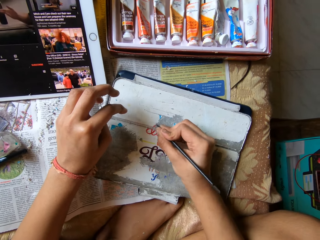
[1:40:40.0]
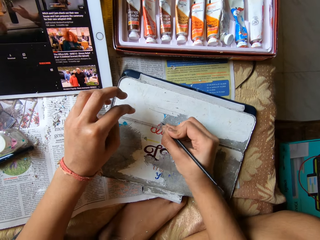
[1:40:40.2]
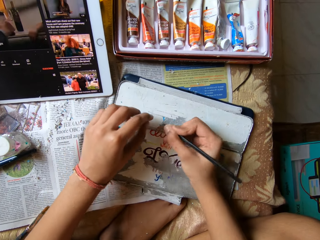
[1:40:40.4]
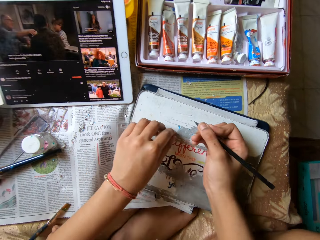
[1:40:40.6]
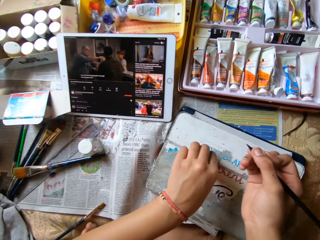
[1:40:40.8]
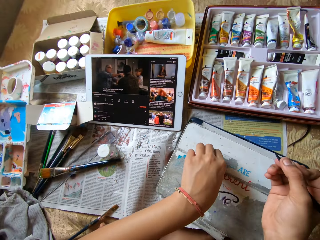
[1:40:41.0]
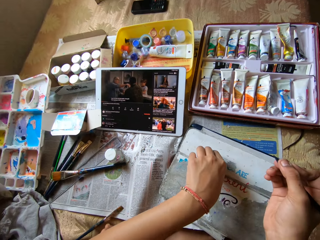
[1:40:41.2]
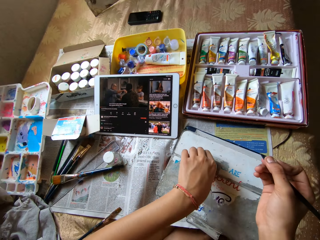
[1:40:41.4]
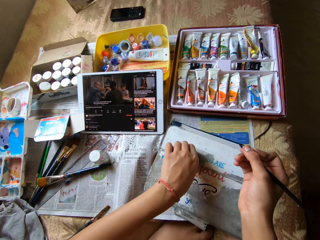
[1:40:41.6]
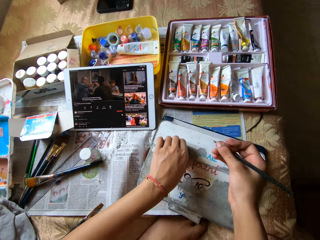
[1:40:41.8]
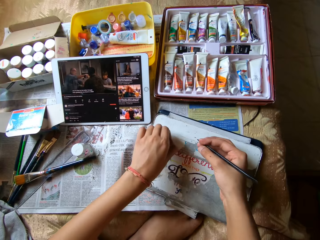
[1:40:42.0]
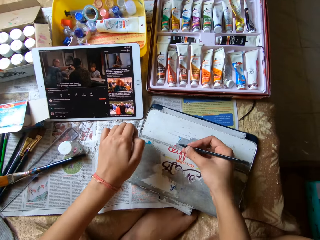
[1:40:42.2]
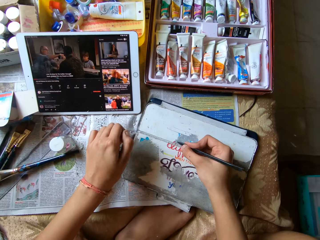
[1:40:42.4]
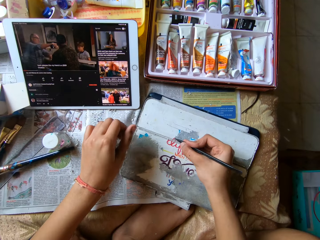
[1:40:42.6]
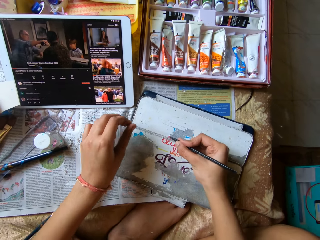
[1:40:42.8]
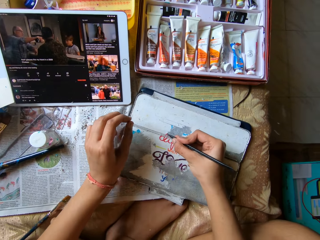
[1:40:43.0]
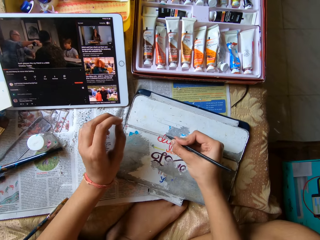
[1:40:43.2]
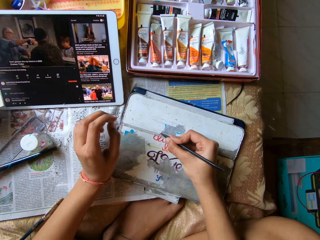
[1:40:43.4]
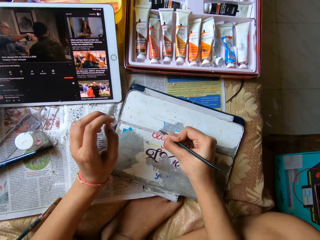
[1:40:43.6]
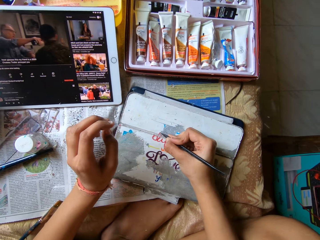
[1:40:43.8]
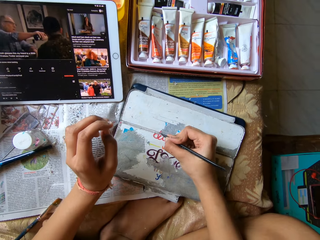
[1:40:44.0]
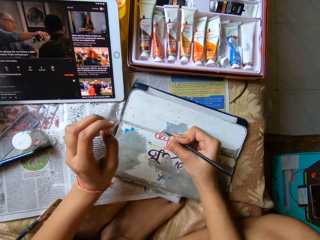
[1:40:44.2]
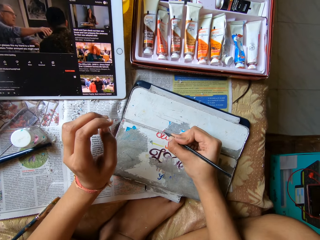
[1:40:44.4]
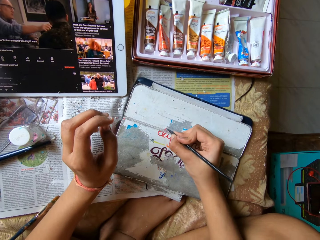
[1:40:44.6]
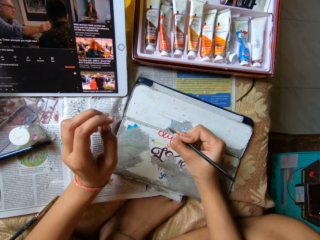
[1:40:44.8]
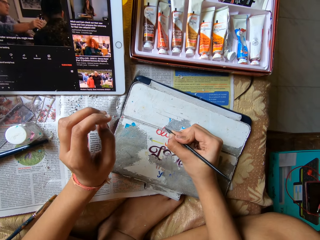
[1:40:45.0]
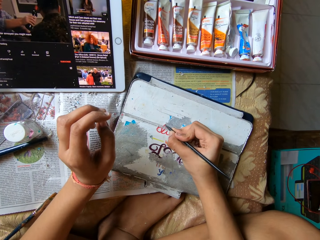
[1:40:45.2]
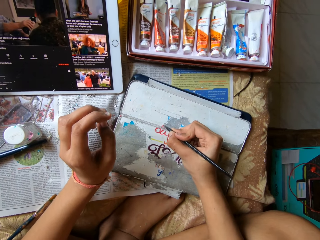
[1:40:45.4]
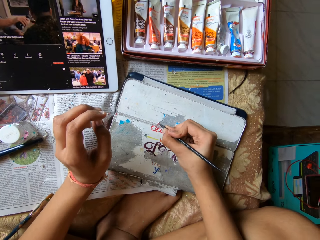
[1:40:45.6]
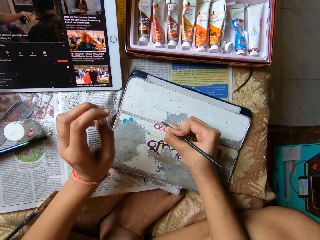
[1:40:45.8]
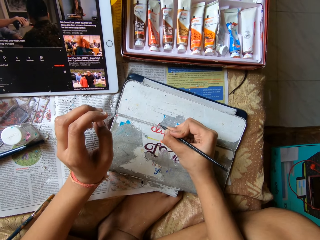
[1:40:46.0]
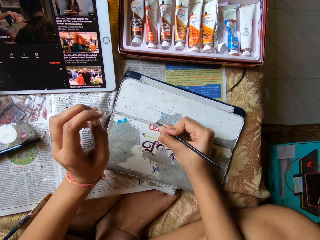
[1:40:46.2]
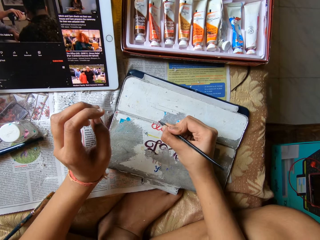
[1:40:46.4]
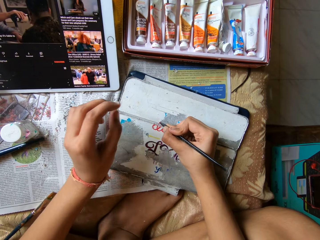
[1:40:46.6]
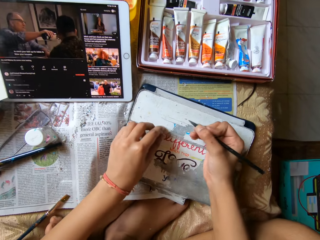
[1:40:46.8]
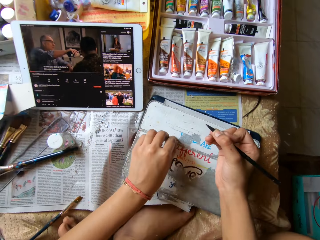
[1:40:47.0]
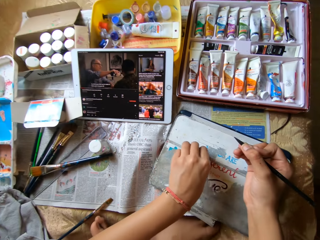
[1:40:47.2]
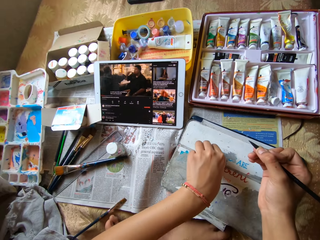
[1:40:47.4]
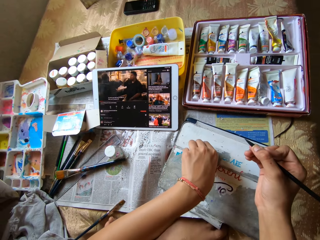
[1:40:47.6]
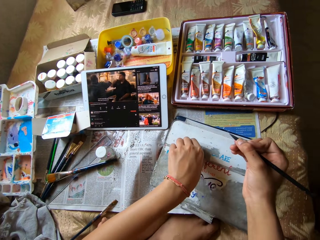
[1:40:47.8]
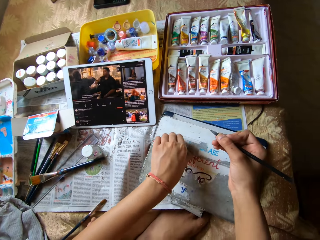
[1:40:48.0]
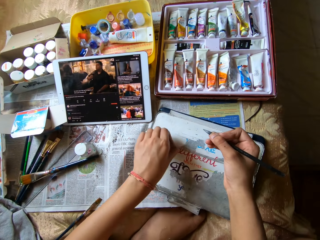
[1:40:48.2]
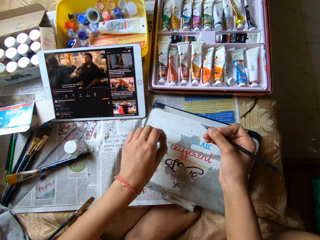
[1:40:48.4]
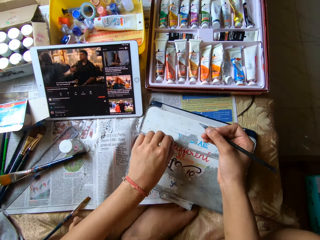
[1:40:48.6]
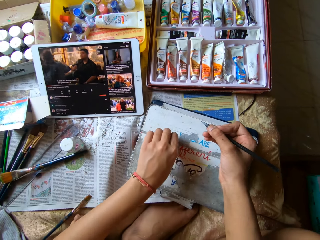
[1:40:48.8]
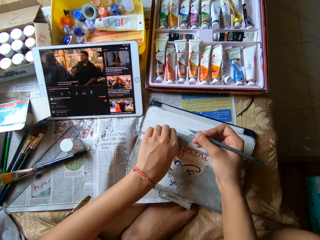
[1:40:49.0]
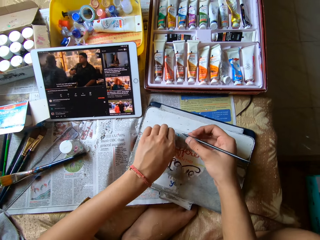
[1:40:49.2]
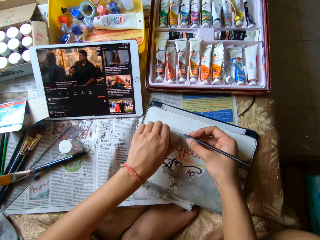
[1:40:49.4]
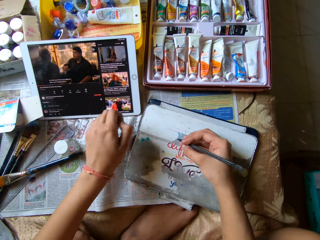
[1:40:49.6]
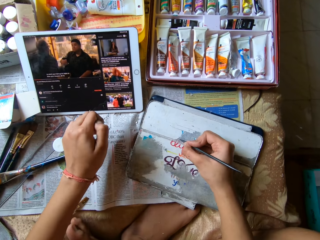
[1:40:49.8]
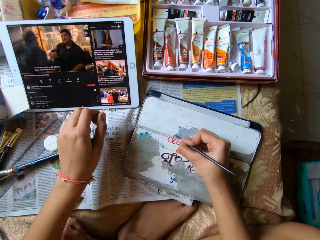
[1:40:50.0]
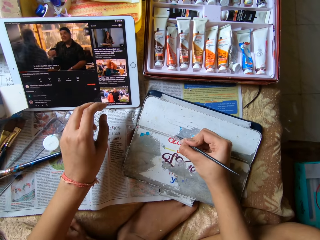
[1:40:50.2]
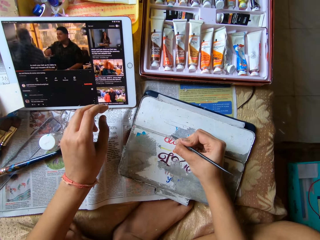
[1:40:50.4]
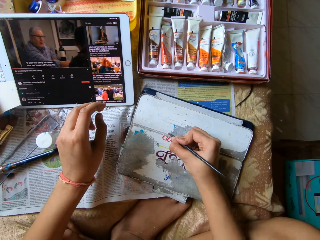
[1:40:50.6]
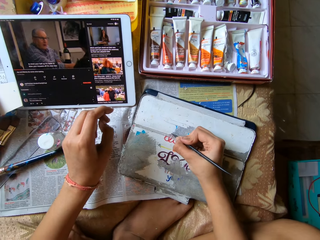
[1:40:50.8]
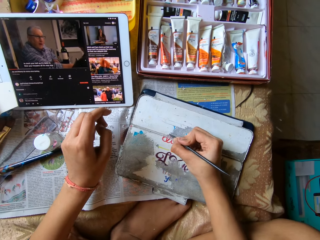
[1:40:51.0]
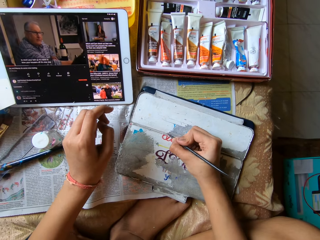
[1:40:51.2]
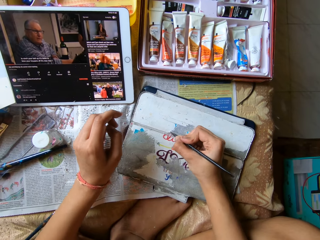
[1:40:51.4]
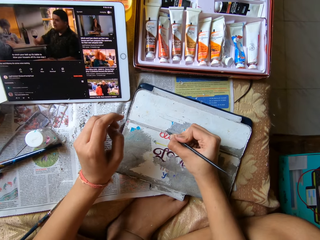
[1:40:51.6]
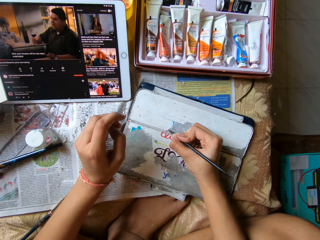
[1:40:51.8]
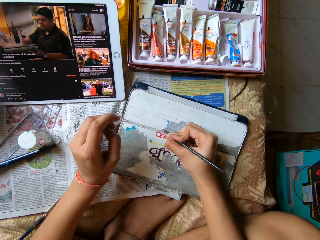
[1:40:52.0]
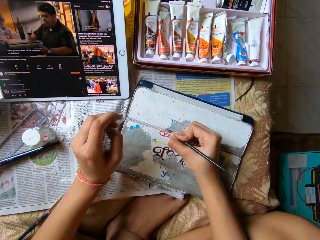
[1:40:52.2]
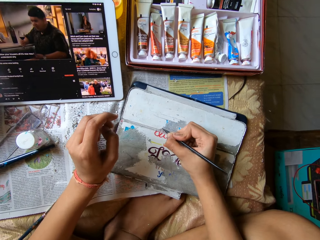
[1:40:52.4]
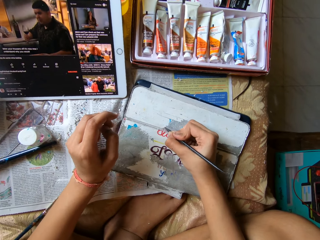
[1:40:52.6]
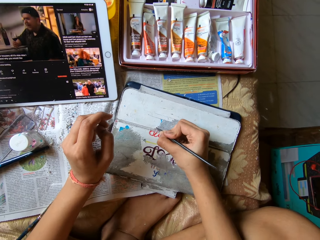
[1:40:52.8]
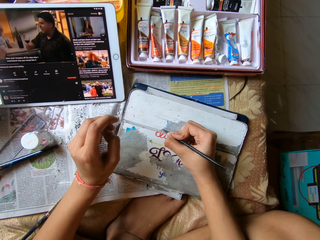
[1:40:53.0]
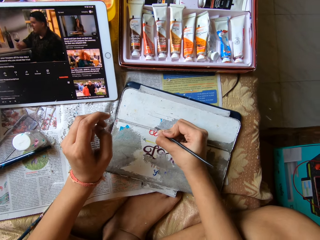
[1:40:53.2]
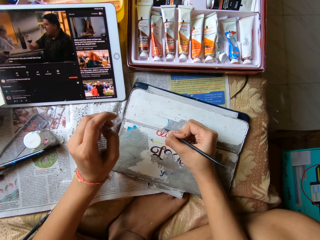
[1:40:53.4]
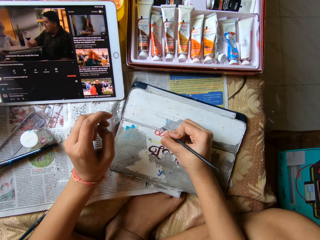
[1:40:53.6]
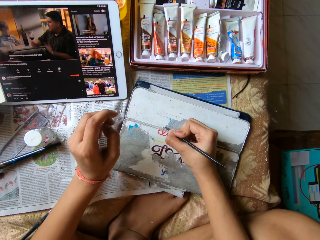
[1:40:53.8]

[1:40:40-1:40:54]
The camera wearer peels the phone case with her left hand. She wipes waste with her hand. She removes paint. She scrapes the phone case with the color pen in her right hand. She peels the phone case with her left hand. She wipes the waste with her hand. She scrapes the phone case with the color pen in her right hand. She removes the paint.

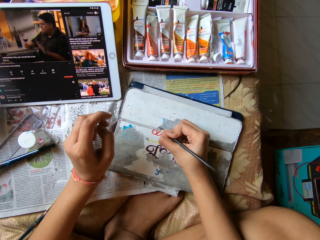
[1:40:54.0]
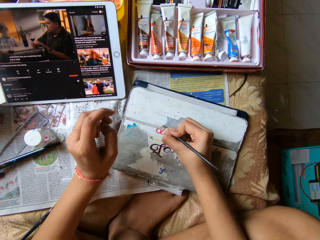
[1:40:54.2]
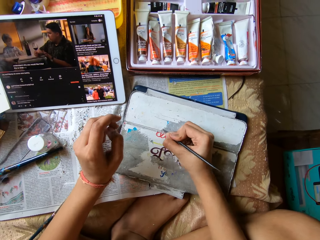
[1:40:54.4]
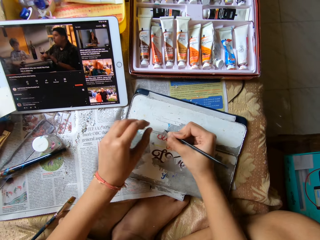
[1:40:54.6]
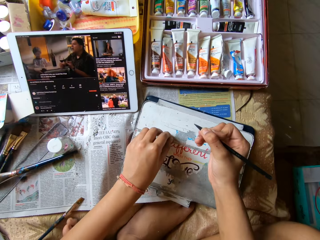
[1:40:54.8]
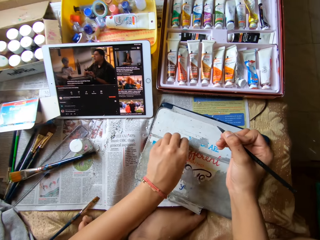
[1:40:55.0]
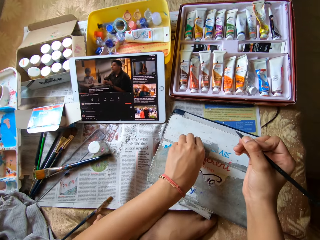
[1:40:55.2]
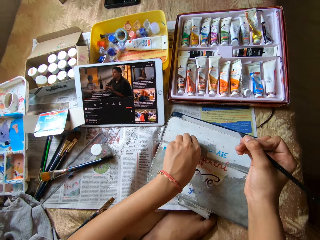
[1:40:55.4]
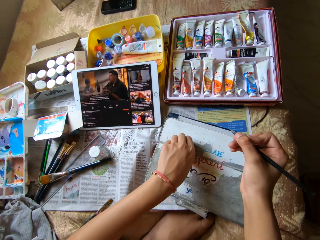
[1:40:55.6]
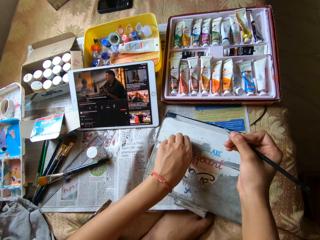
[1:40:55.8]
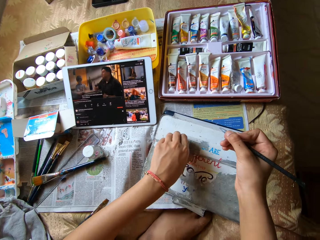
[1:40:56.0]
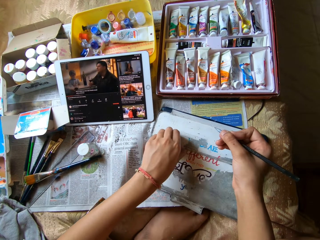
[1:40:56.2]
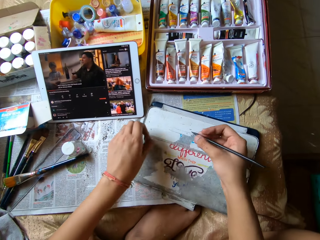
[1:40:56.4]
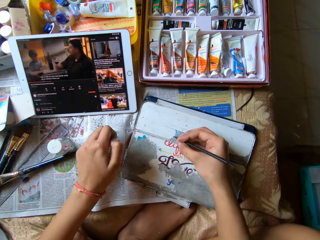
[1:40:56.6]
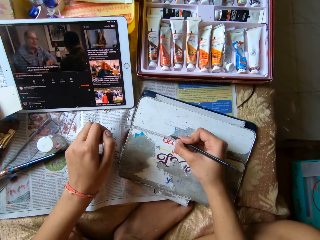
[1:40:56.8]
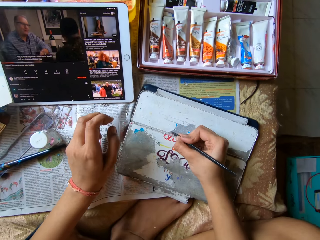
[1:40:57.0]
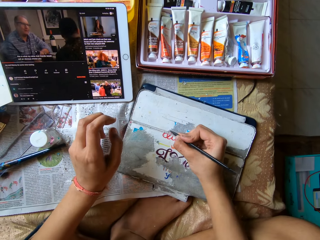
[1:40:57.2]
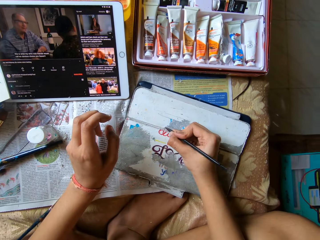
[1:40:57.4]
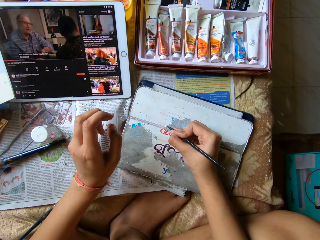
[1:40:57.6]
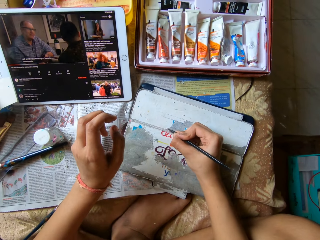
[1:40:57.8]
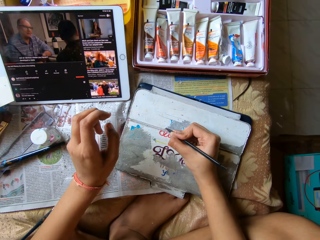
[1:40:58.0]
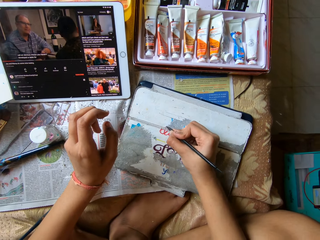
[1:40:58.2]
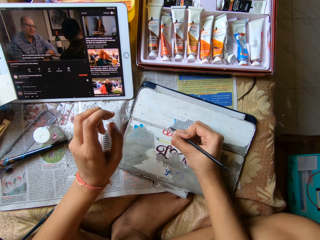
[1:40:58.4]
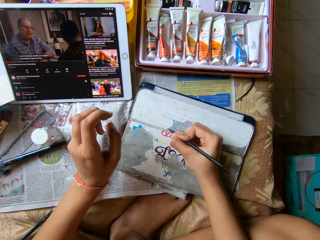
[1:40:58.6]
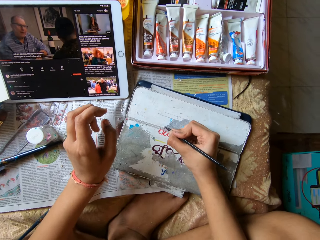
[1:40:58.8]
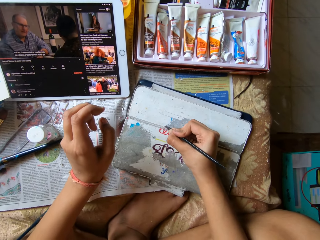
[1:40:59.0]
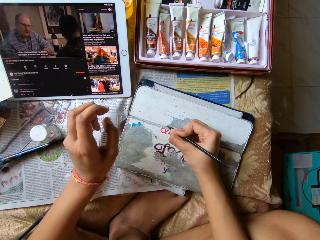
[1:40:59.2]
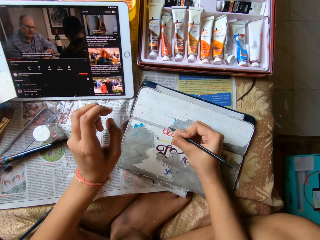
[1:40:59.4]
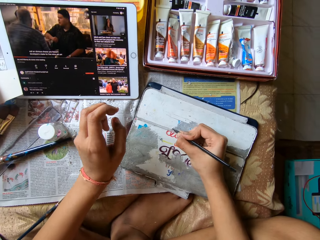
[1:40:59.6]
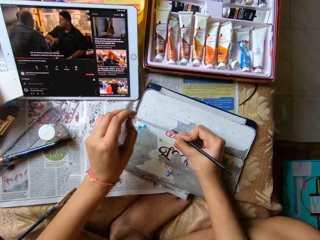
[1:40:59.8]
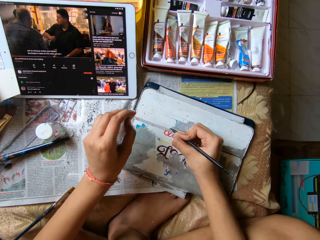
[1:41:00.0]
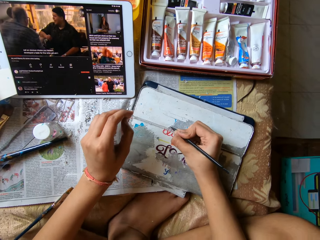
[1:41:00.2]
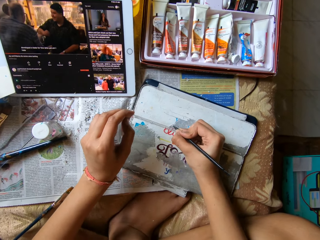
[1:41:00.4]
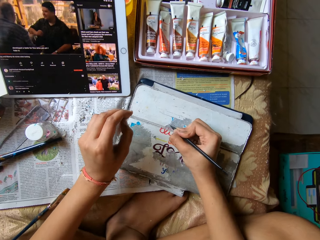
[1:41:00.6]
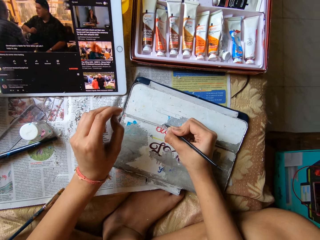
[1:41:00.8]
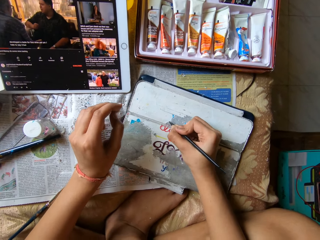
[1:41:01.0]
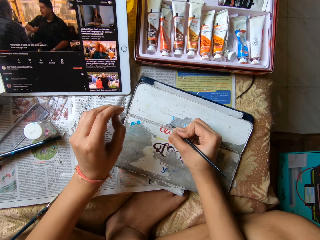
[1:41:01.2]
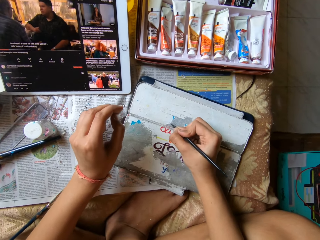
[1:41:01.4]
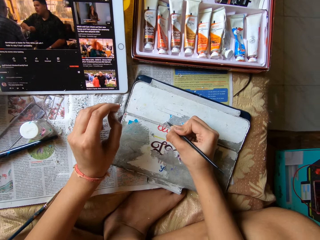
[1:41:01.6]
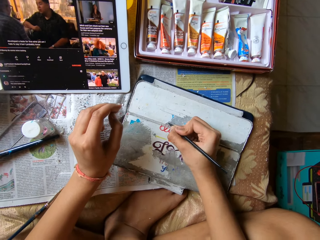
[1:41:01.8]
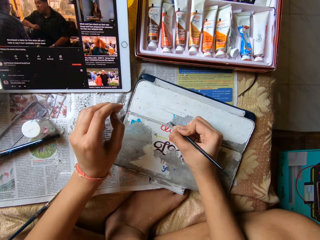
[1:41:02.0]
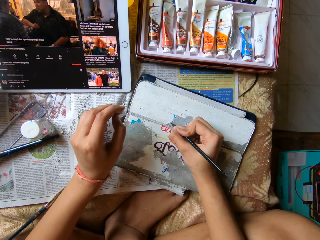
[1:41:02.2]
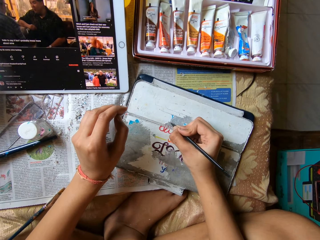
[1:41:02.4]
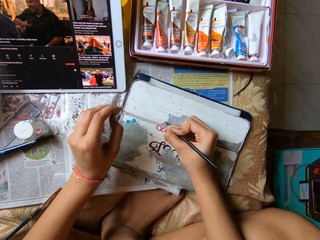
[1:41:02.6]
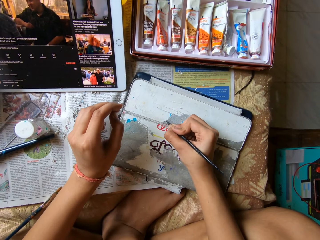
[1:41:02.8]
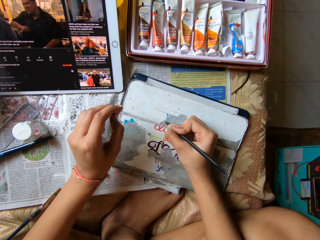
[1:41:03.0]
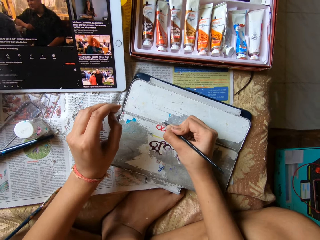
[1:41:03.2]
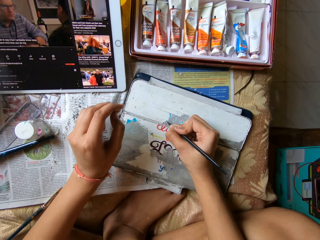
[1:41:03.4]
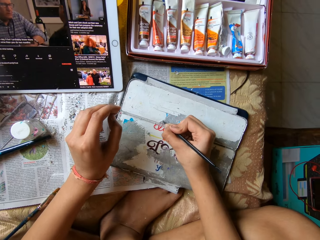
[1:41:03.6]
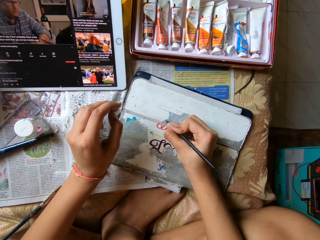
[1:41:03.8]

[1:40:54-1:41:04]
The camera wearer peels the phone case with her left hand. She wipes waste with her hand. She scrapes the phone case with the color pen in her right hand. She removes paint.
